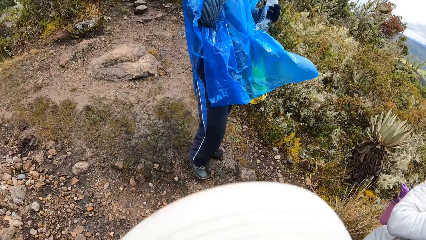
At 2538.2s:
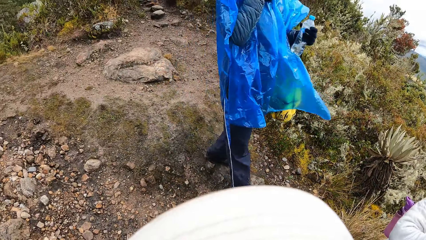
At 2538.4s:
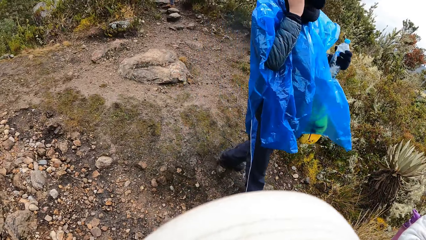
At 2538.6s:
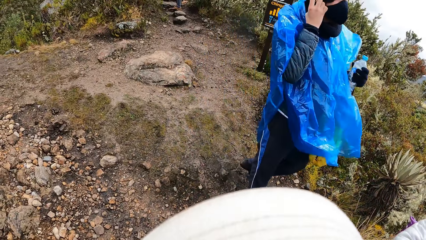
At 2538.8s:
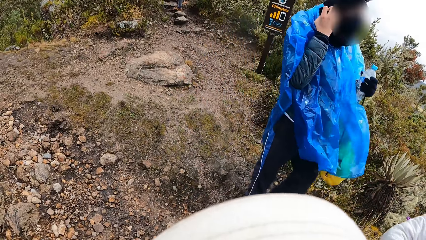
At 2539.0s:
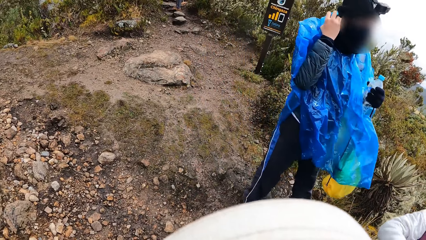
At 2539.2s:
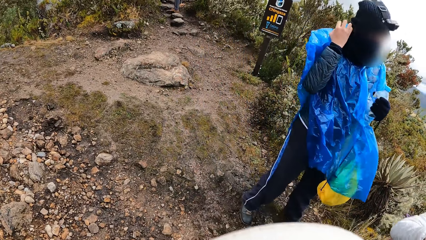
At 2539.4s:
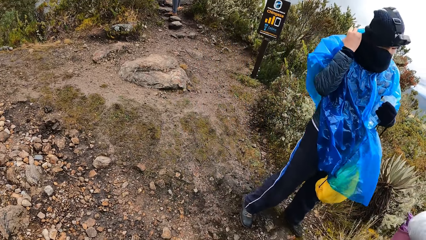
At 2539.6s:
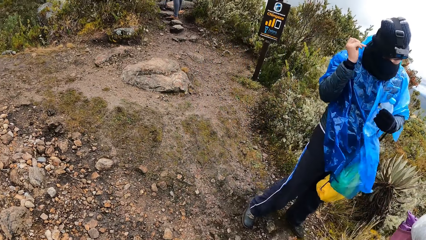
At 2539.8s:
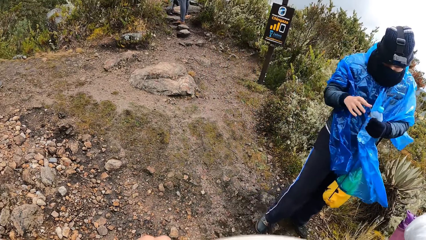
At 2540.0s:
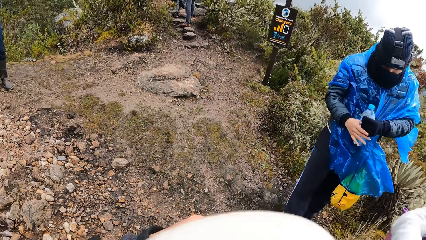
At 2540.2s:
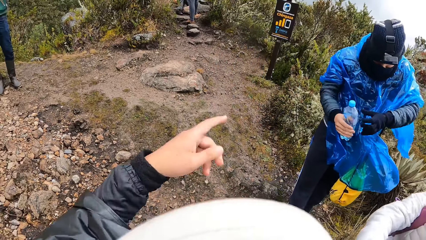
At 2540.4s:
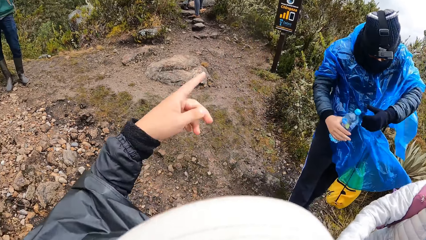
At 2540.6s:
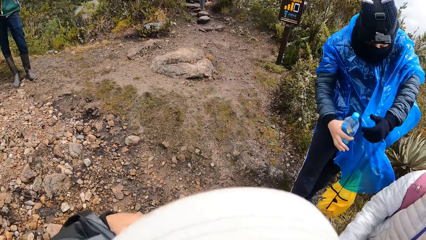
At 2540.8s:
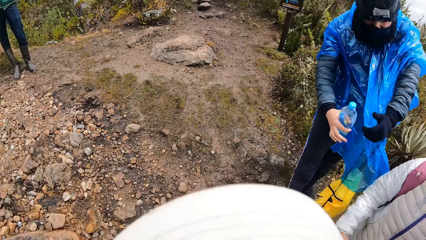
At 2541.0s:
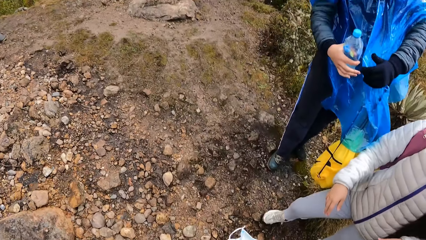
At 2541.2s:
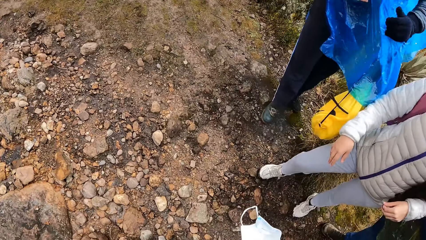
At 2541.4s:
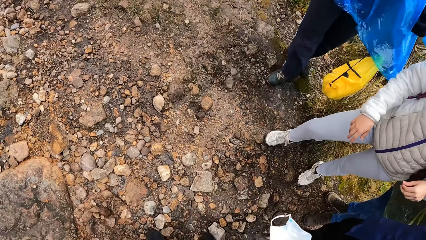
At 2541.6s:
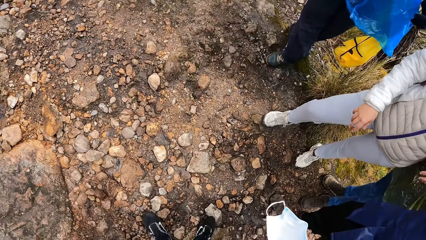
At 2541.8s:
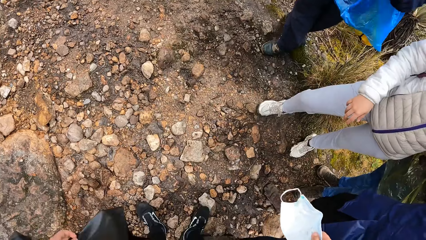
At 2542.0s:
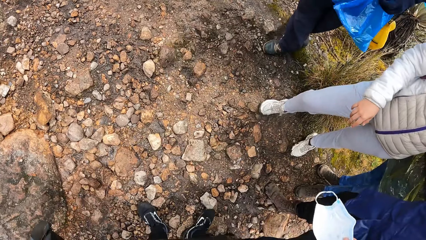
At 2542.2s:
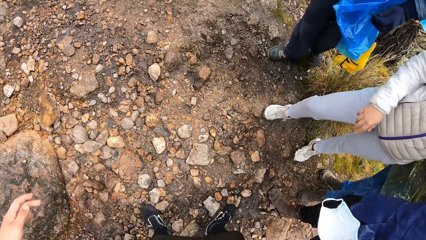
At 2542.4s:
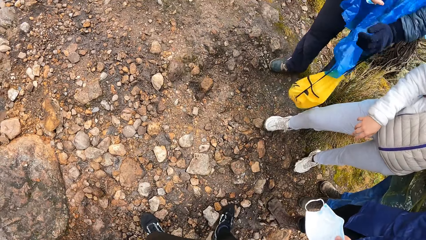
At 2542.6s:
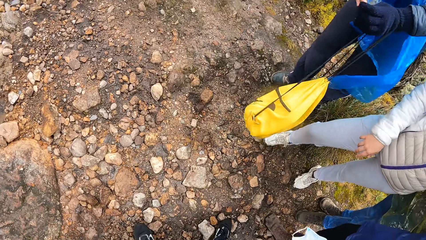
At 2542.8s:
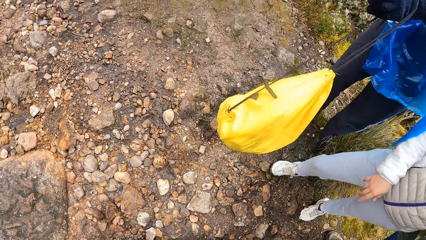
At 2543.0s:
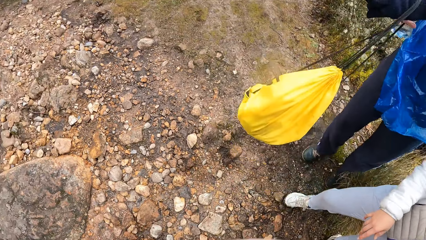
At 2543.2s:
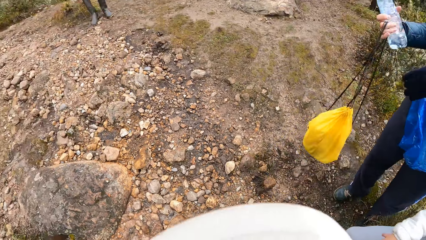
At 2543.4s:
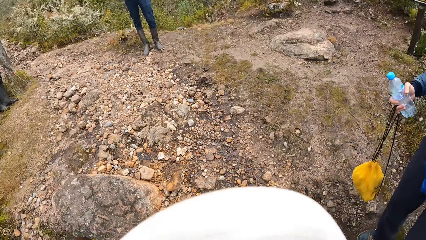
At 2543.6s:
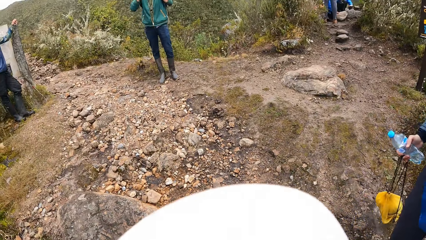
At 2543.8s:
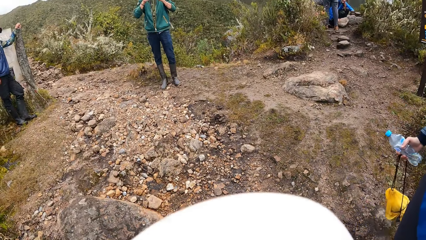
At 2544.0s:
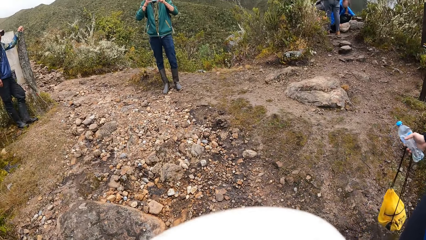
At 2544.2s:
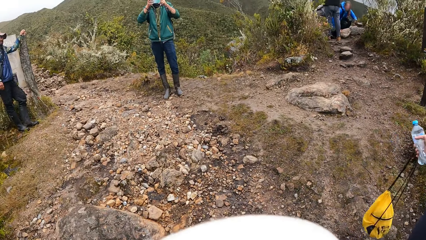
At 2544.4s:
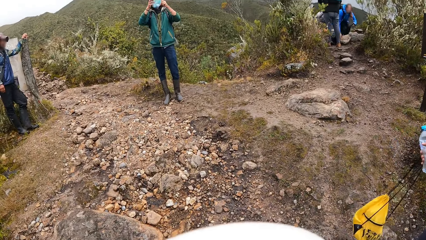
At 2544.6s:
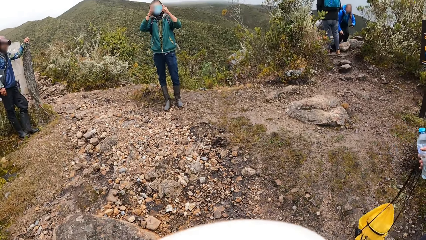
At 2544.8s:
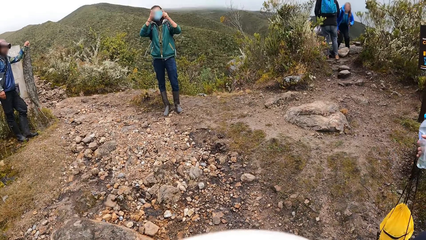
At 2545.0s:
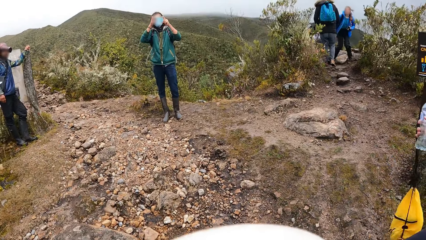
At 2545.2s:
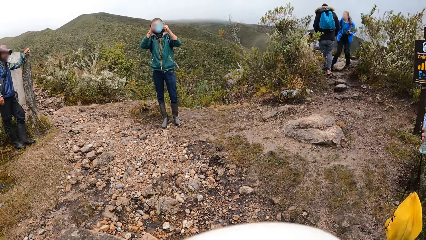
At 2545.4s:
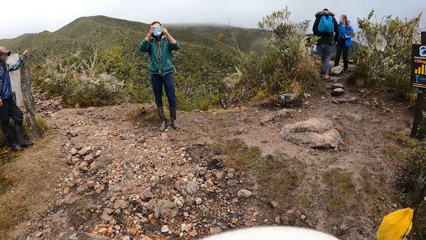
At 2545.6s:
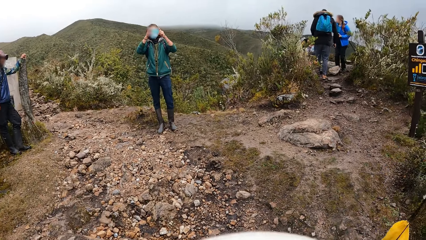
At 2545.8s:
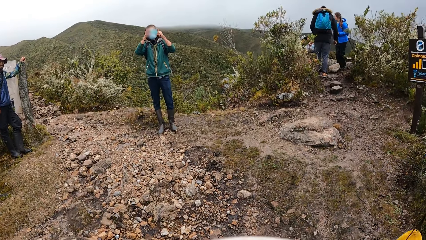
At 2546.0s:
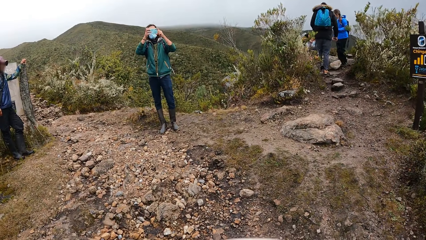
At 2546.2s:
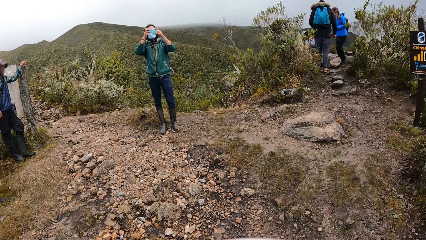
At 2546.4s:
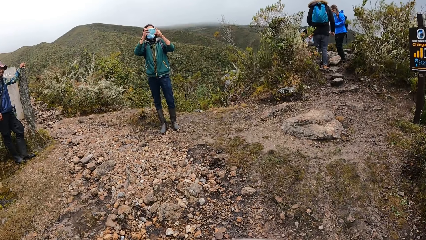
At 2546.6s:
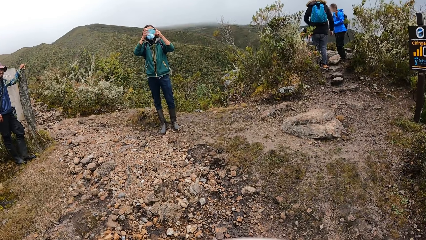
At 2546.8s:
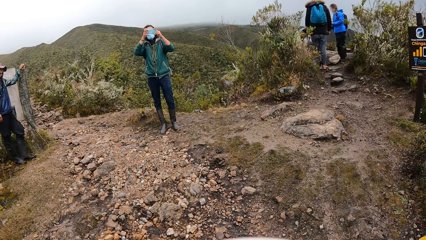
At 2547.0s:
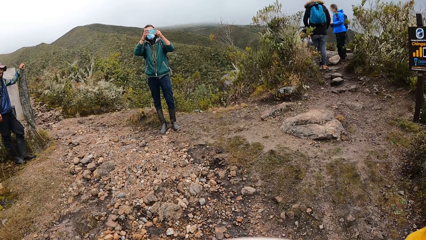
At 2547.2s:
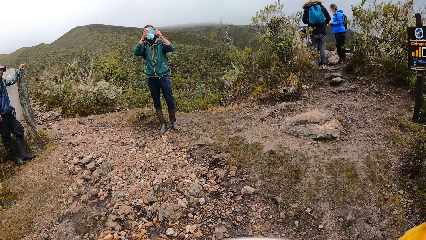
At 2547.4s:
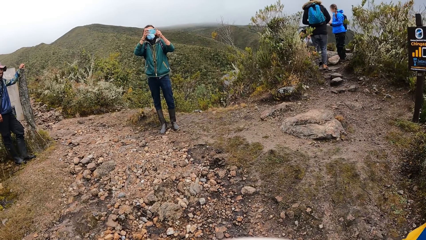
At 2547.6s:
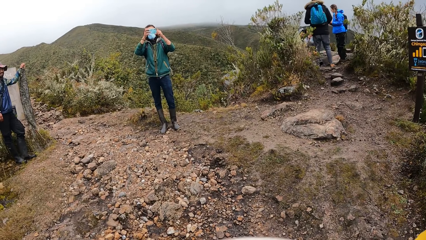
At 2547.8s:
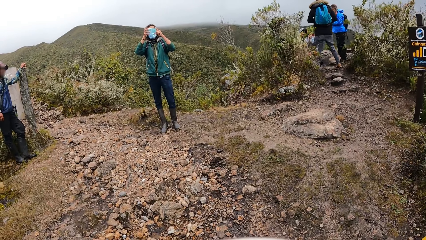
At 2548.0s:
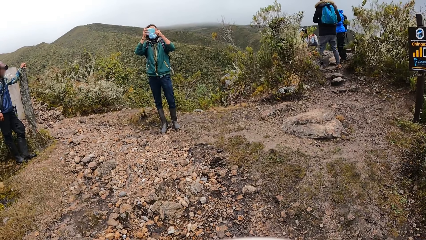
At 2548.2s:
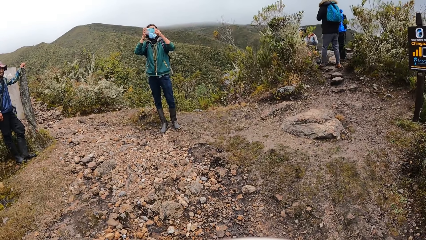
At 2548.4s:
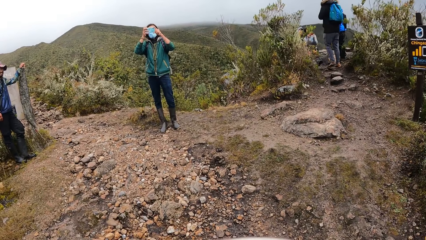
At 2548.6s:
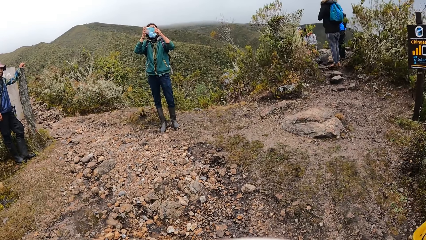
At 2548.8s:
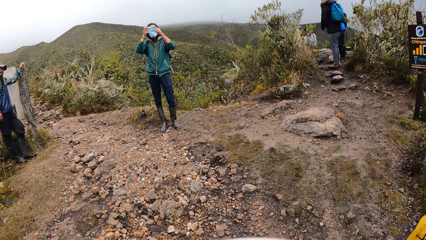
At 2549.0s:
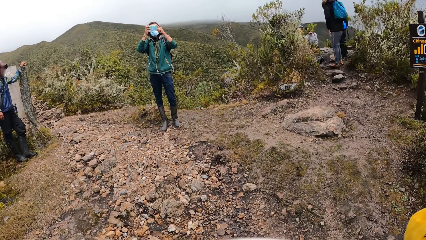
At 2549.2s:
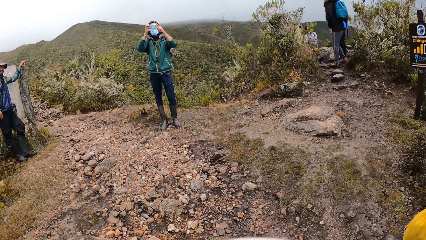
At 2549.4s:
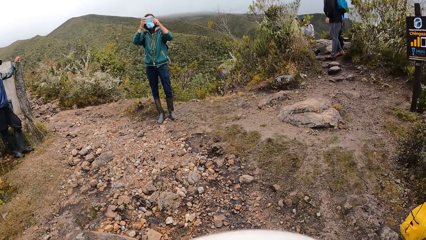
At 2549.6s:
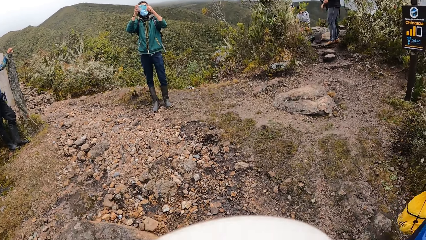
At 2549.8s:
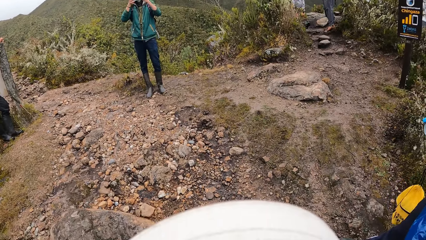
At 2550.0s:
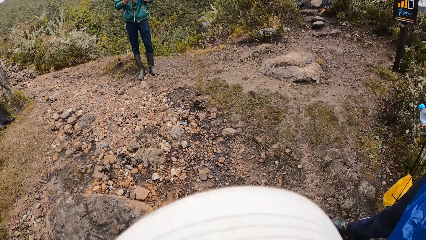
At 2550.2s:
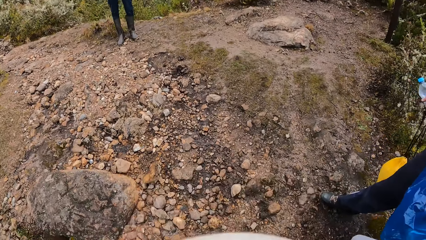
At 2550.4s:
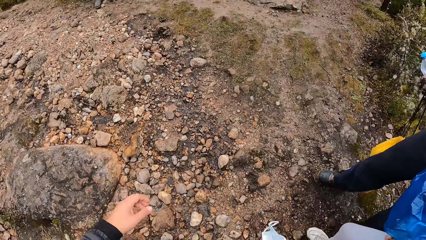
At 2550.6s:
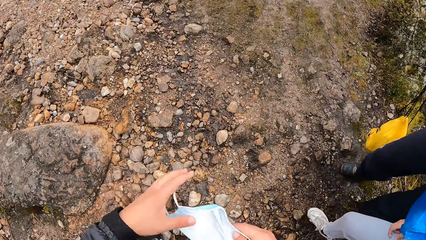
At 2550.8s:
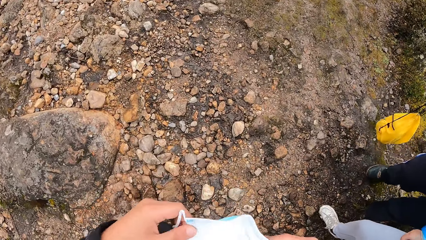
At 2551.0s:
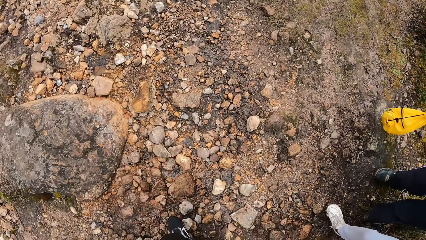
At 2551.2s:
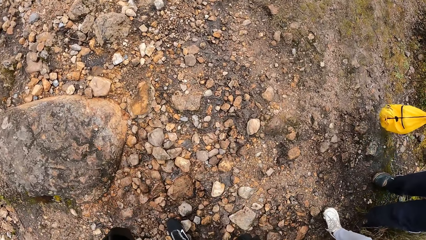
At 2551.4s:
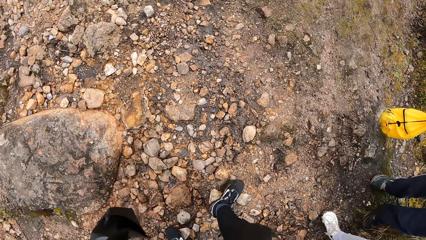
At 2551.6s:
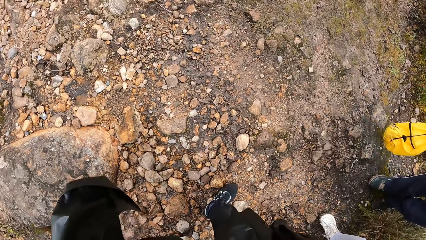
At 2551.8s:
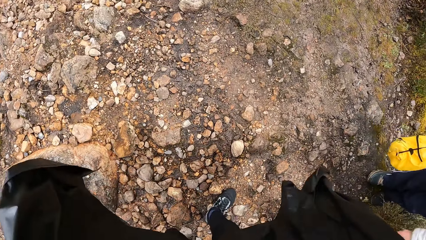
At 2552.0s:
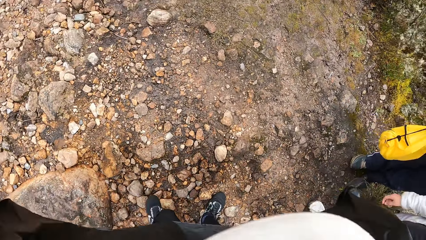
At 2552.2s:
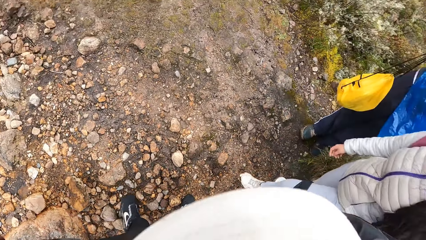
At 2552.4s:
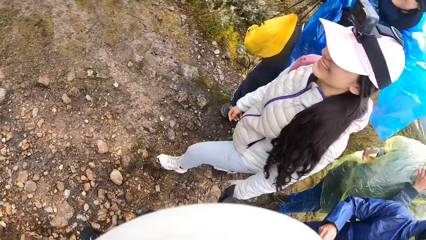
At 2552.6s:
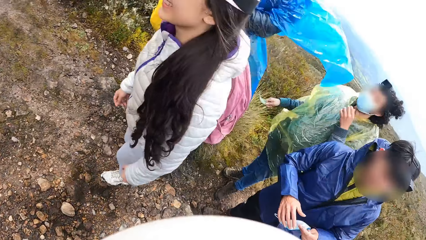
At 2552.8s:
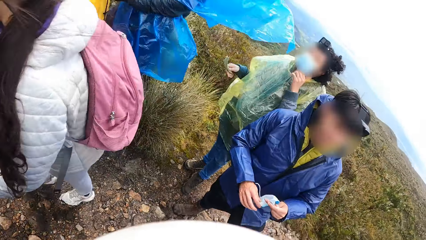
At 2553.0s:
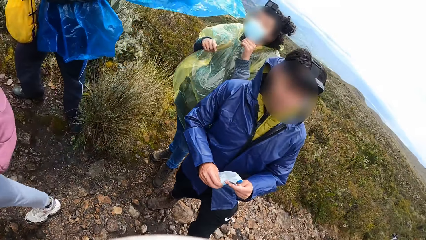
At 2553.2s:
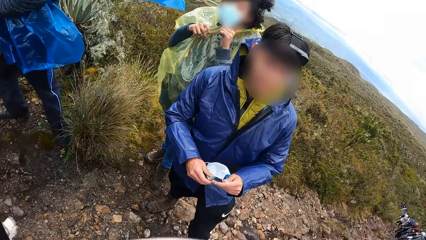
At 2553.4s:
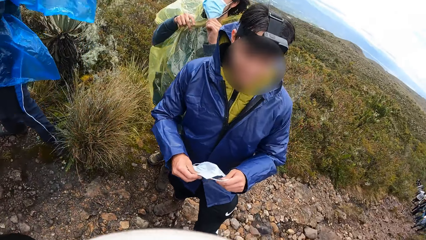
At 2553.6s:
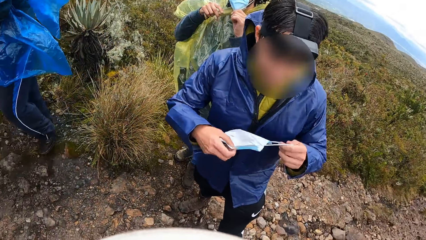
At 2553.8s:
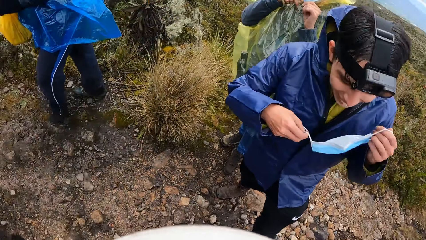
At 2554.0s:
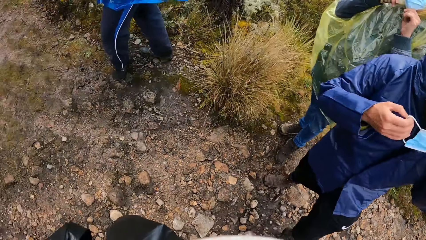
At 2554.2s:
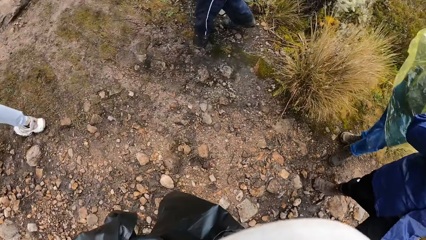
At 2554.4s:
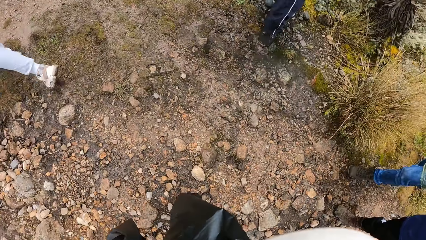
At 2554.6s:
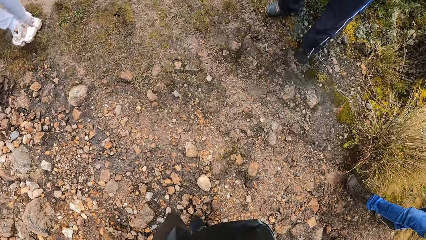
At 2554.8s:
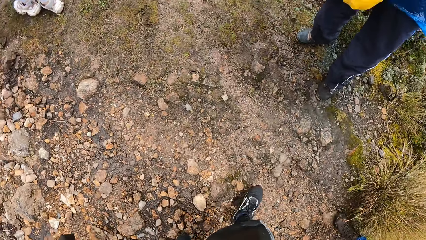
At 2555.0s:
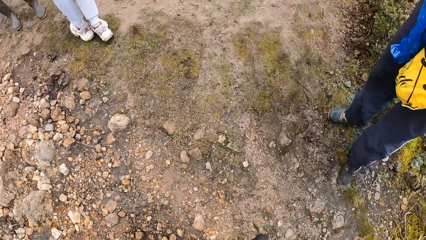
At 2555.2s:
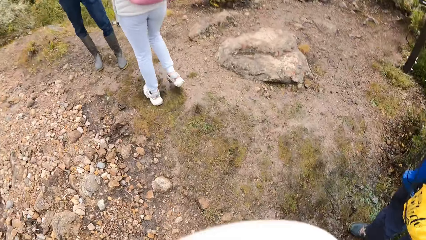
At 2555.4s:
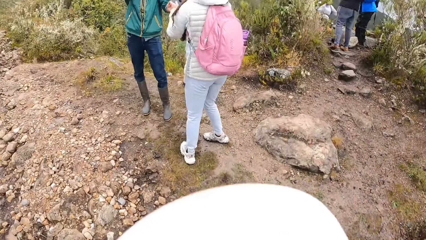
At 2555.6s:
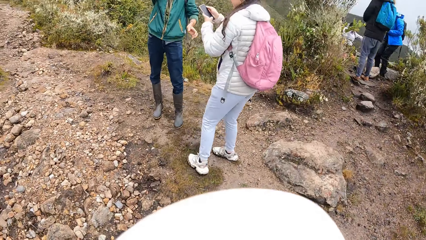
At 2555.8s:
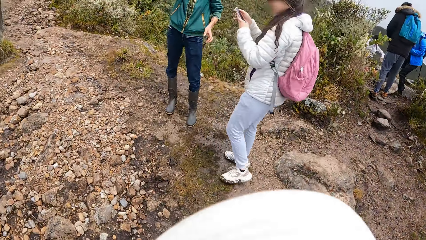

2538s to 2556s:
The camera wearer looks around. A man adjusts the nose mask on his face with his right hand. The camera wearer stops walking in the bushy hill. The man transfers a water bottle from his left hand to his right hand. The camera wearer moves the hand and looks around. The man transfers a bag from his left hand to his right hand. Another man snaps the group of people with the phone in both hands. The camera wearer holds a nose mask with both hands. He wears the nose mask on his face with both hands. A third man holds a nose mask with both hands. A lady steps forward. The third man wears the face mask with both hands. The camera wearer walks through the bushy hill.
